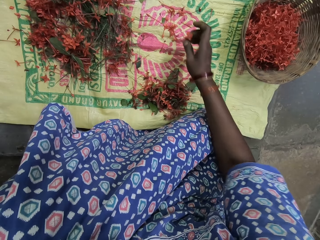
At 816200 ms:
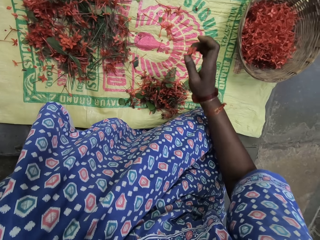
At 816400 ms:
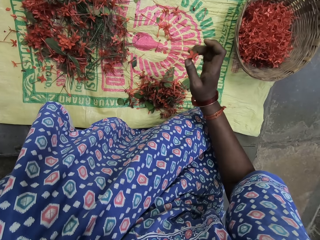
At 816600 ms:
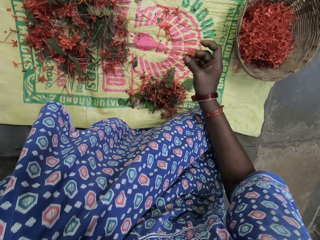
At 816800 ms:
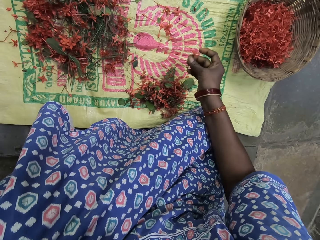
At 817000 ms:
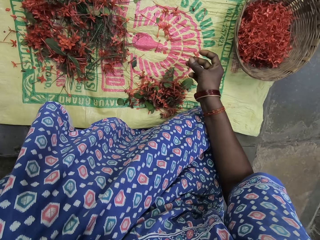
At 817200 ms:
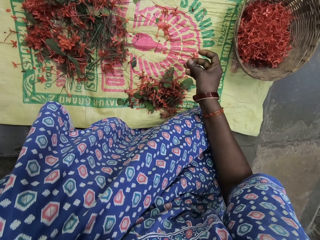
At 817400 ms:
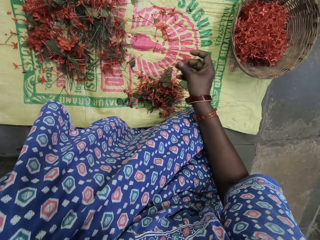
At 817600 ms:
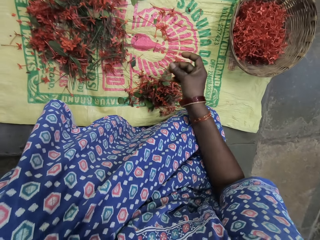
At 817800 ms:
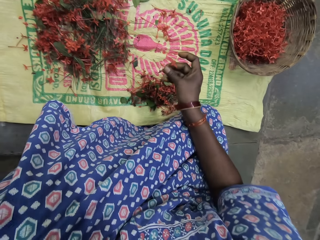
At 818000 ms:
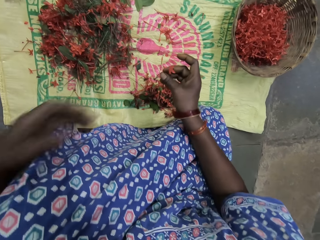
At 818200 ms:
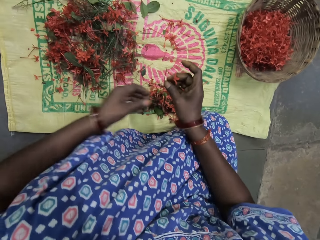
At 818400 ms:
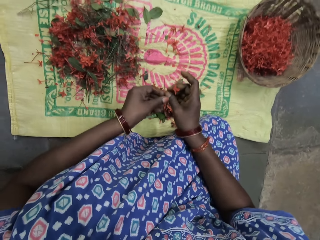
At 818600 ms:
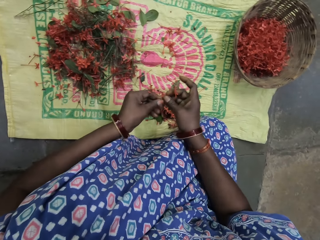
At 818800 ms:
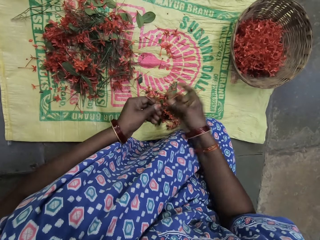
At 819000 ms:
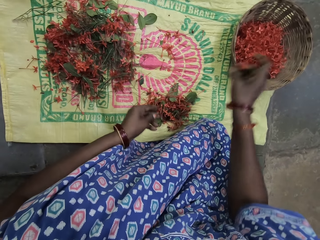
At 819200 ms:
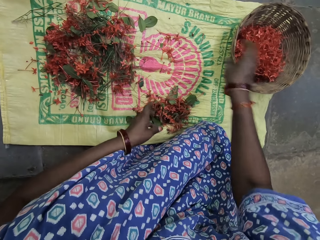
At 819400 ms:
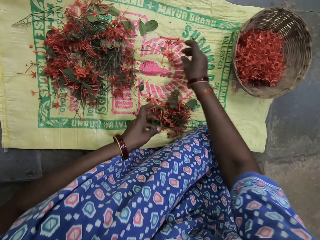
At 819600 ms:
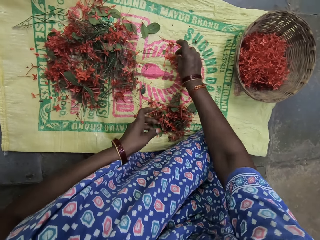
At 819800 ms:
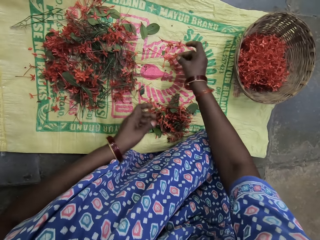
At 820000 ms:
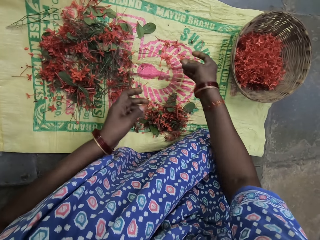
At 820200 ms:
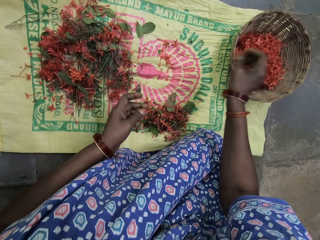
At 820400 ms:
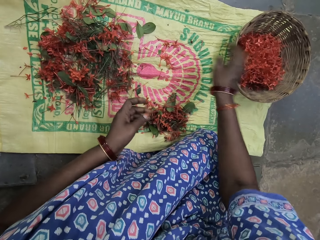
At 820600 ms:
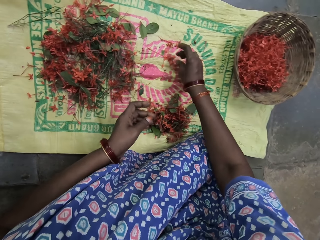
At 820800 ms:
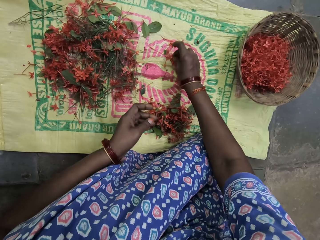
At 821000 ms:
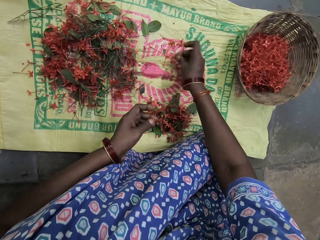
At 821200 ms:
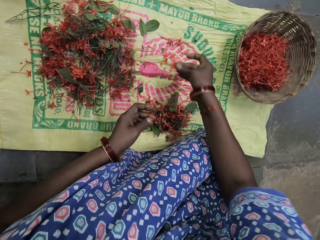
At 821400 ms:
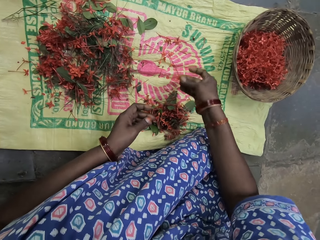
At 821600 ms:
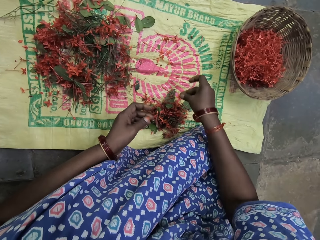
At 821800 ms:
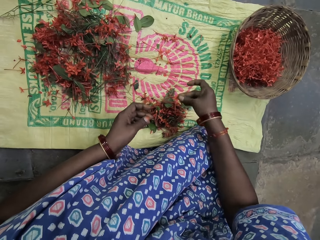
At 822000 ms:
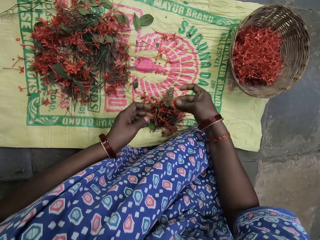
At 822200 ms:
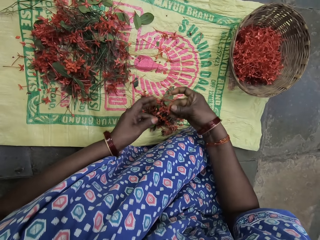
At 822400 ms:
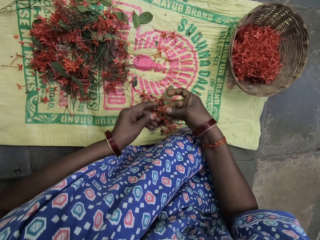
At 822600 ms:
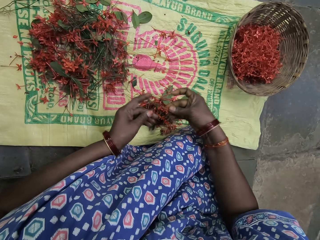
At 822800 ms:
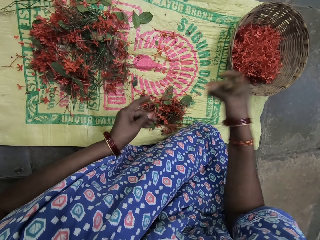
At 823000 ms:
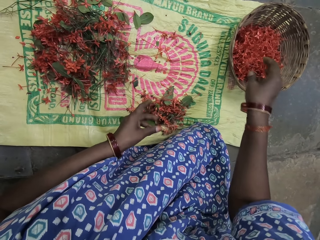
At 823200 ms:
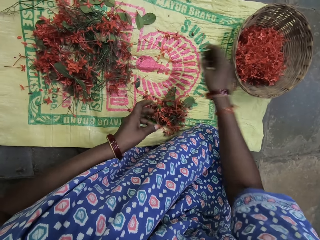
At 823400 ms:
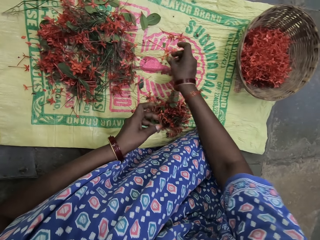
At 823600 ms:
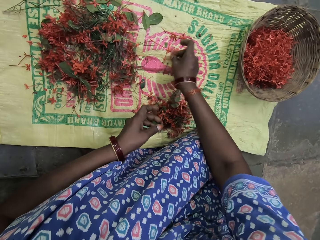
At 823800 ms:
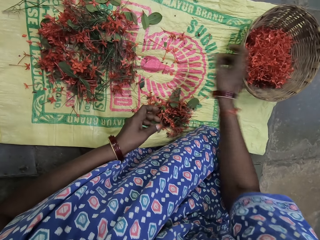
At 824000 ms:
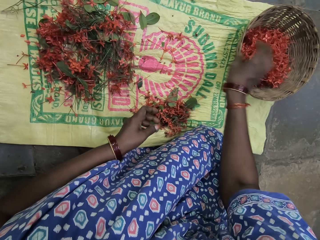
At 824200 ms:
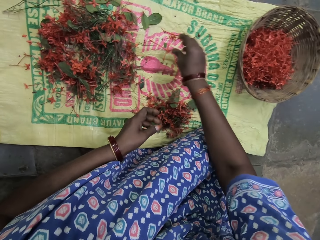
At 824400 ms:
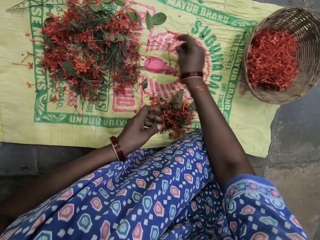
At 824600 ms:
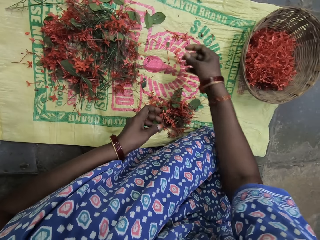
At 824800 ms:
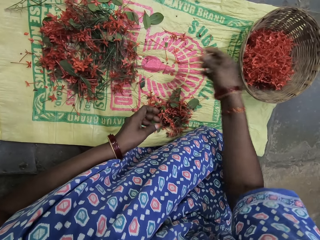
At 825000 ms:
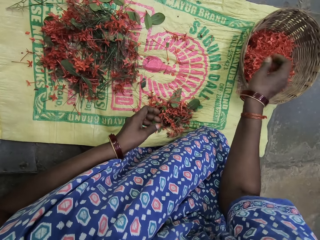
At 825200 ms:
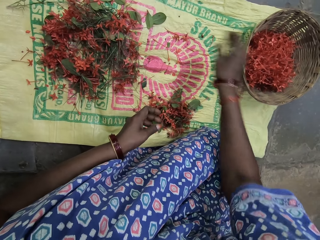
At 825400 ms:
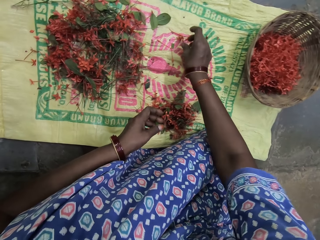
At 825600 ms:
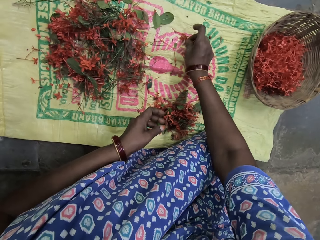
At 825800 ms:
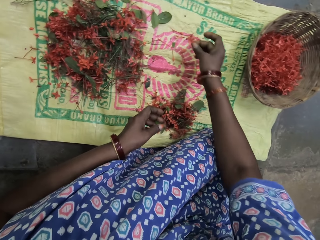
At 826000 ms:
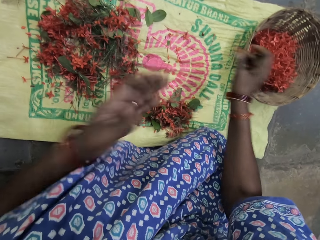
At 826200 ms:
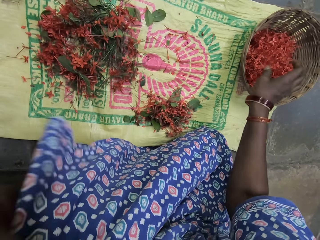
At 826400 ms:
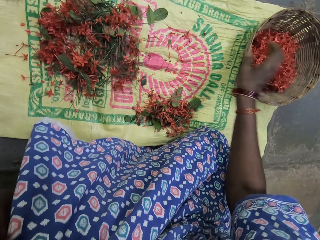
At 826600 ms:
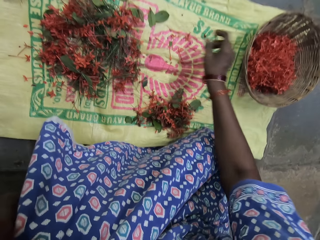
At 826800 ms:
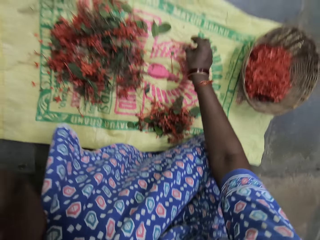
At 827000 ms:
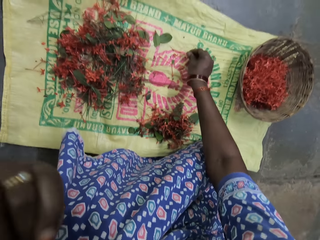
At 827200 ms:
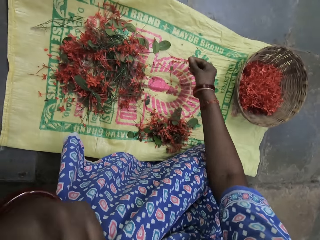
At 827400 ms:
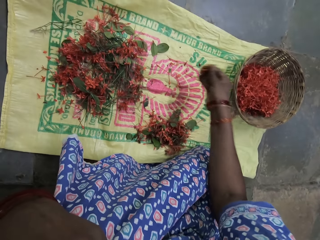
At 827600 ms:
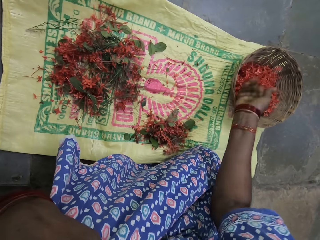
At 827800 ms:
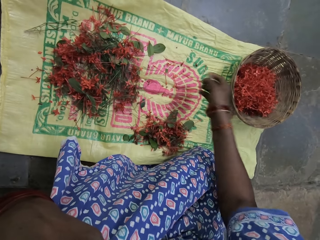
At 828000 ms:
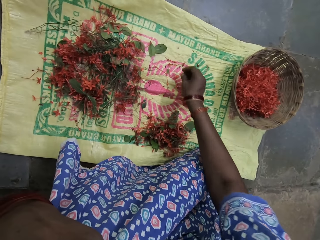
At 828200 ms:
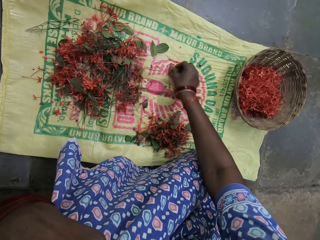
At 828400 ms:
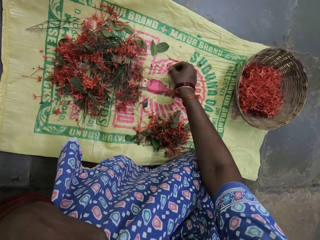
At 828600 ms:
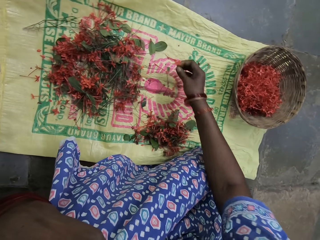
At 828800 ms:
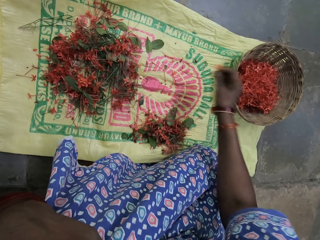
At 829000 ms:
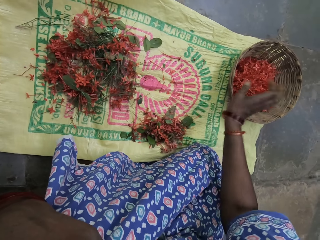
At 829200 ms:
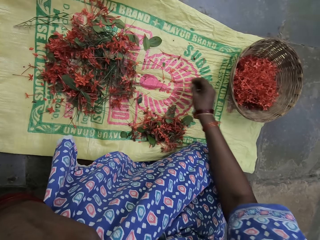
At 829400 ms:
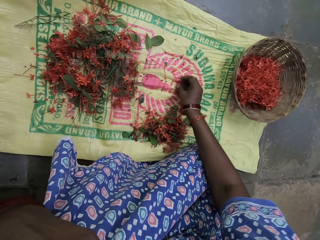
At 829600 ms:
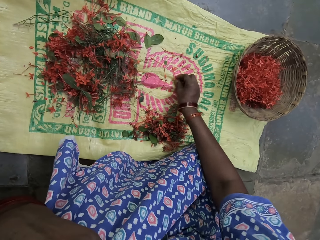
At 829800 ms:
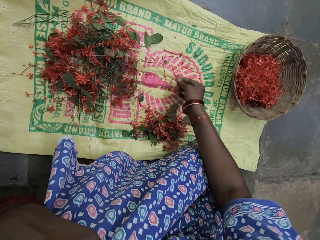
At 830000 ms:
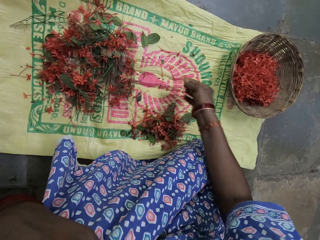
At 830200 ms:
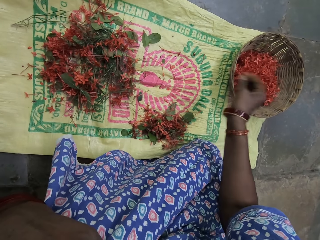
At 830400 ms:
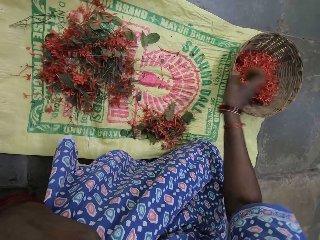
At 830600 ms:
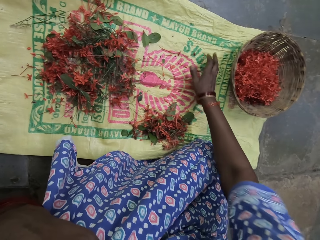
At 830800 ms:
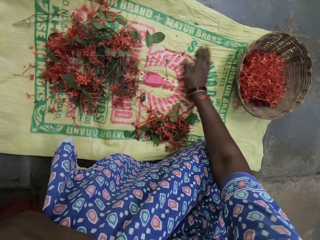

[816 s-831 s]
The camera wearer picks up the filaments of a flower from the sack. They cut the stalks from the filaments of the flower with hands. They put the filaments of the flower inside the basket. They pick up the filaments of the flower from the sack. They put the filament of the flower inside the basket. They pick up the filaments of the flower from the sack. They remove the flower stalk. They put the filament of the flower inside the basket. They pick up the filament of the flower from the sack. They put the filament of the flower inside the basket. They pick up the filament of the flower from the sack. They put the flower in the basket. They pick up the flower. They lift up the hand. They put the flower in the basket. They pick up the flower. They put the flower in the basket. They pick up the flower. They put the flower in the basket. They pick up the flower. They put the flower in the basket.

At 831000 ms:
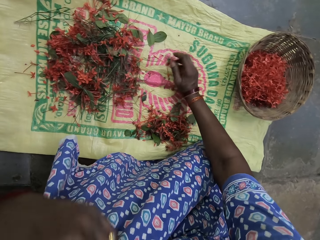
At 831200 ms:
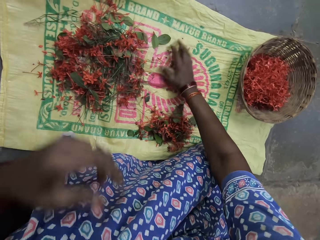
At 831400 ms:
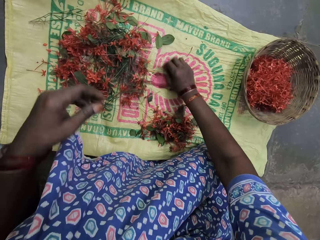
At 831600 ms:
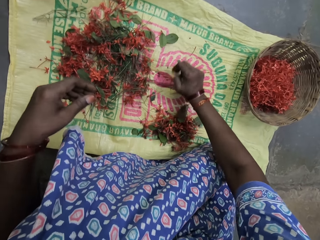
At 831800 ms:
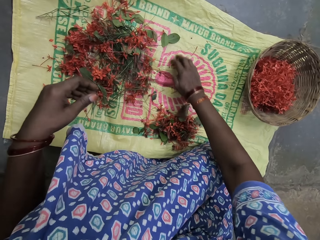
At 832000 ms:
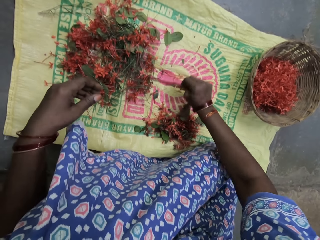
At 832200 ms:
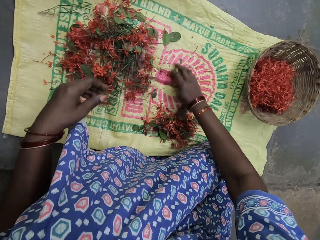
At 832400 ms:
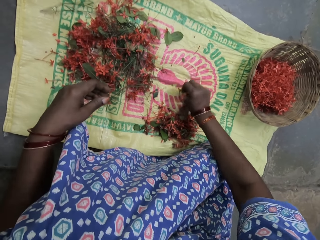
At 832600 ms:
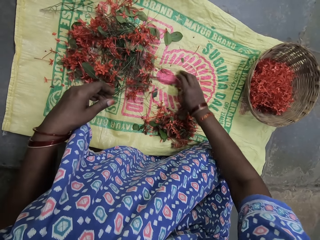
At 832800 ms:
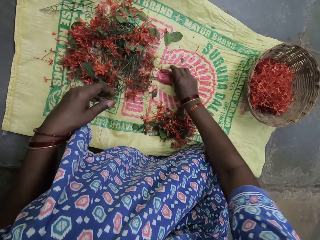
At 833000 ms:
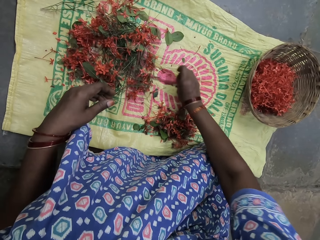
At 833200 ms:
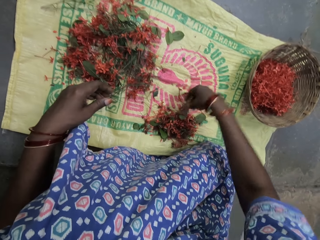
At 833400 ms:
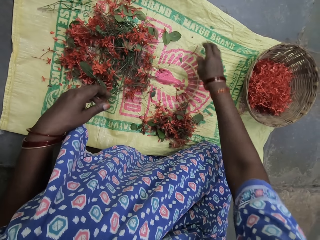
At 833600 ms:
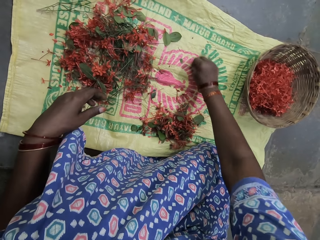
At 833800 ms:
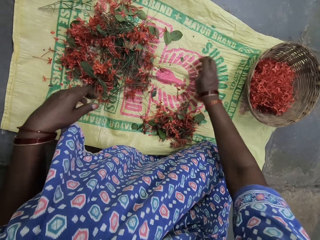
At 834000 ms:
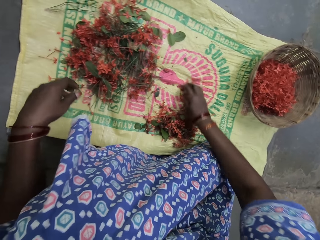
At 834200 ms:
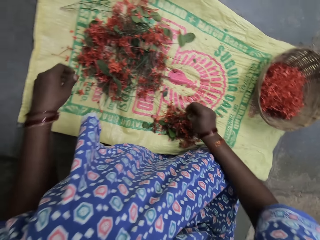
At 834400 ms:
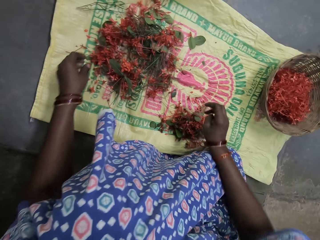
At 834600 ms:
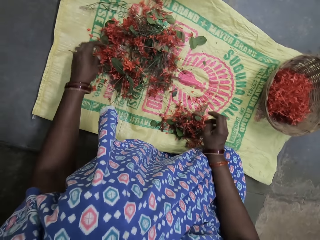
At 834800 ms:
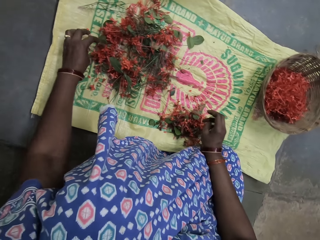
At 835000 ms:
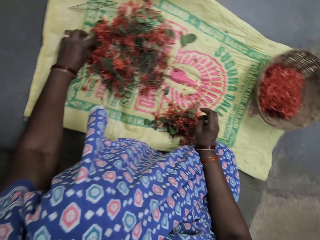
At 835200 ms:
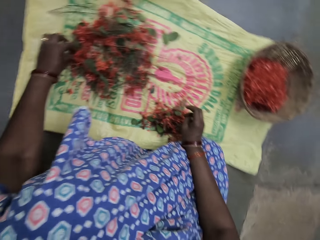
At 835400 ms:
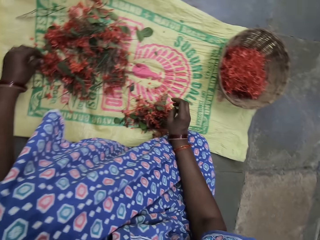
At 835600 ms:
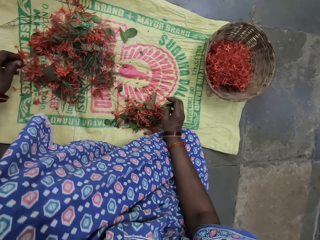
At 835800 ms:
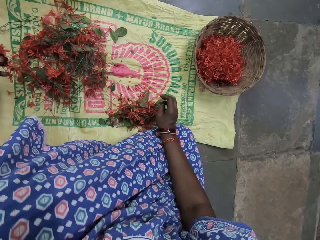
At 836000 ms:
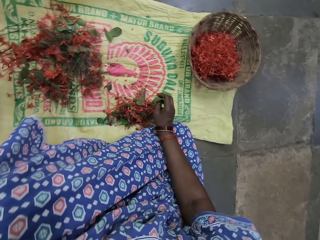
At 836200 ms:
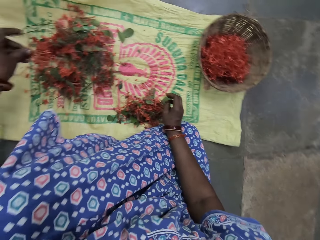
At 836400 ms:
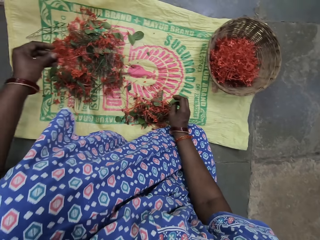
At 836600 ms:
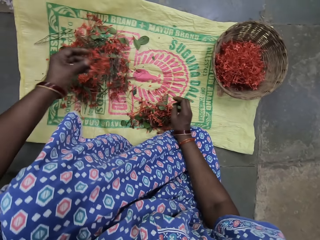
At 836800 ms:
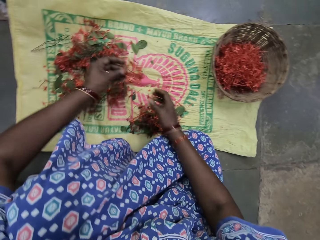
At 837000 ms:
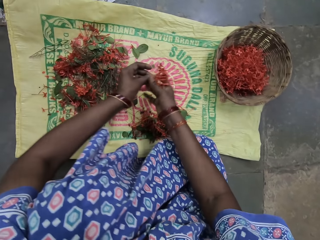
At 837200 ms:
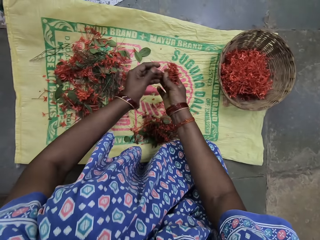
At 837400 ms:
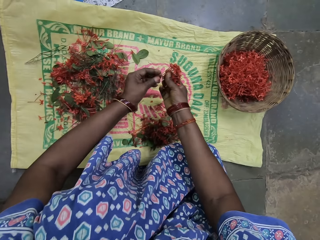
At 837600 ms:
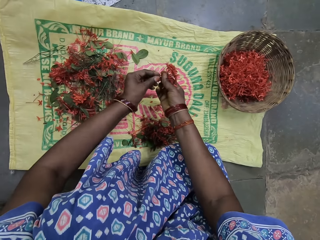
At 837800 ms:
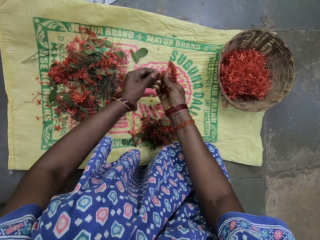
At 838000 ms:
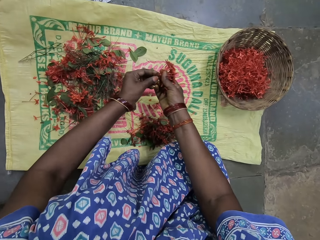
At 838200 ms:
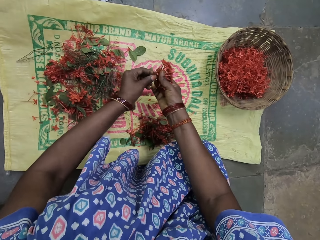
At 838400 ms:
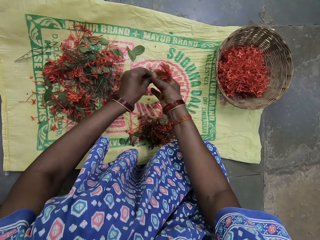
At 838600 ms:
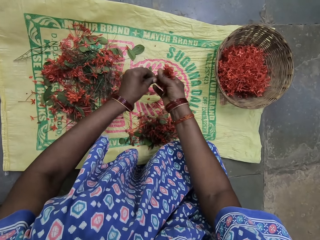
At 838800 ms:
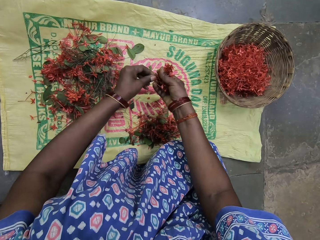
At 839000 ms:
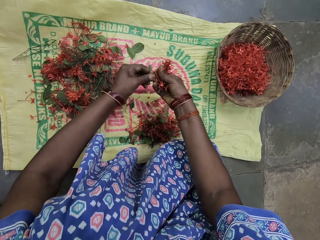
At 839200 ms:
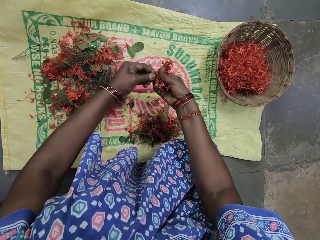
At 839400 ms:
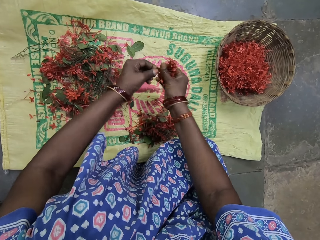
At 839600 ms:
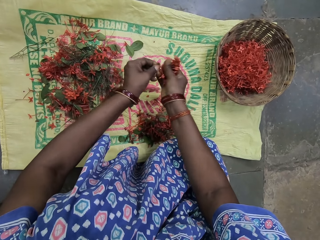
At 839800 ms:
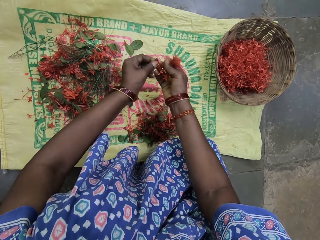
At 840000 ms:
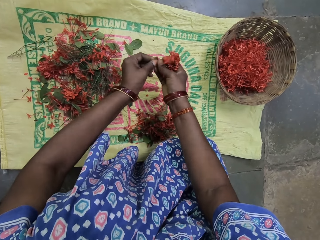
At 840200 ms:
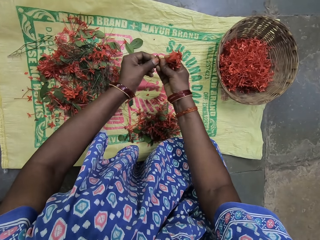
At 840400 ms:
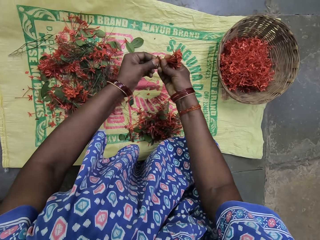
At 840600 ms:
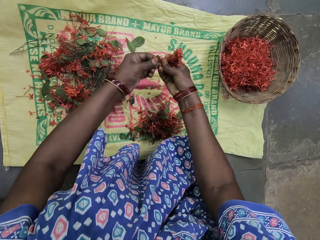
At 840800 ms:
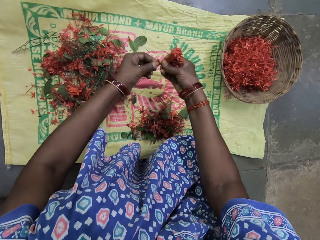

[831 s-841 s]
The camera wearer collects the flowers. They throw a flower. They collect the flowers. They pick up a flower. They hold the flower with both hands. They cut the flower.
